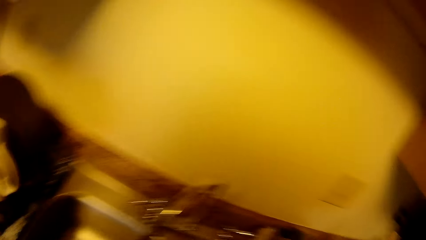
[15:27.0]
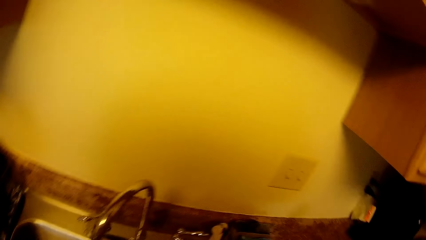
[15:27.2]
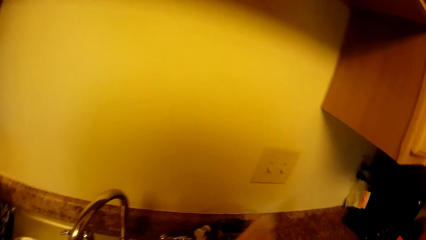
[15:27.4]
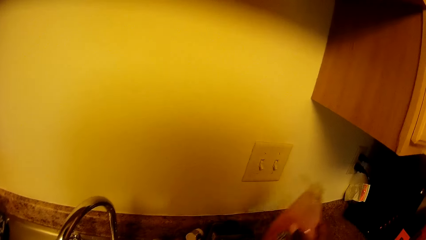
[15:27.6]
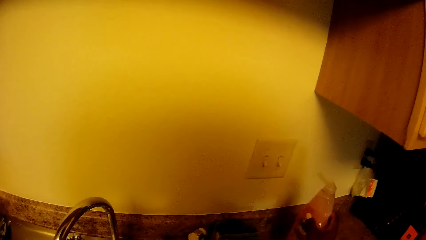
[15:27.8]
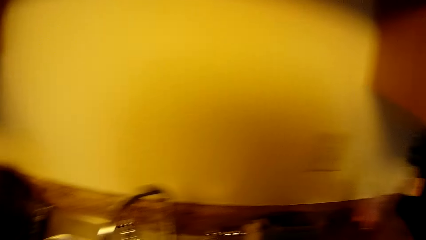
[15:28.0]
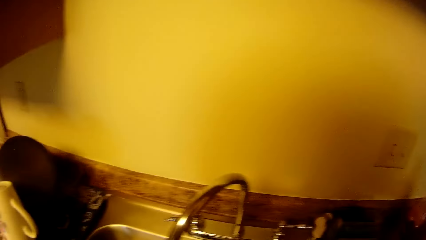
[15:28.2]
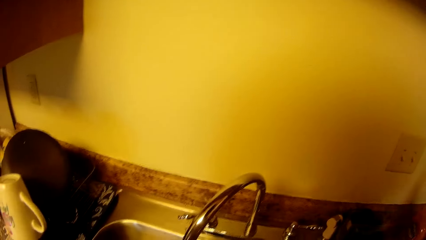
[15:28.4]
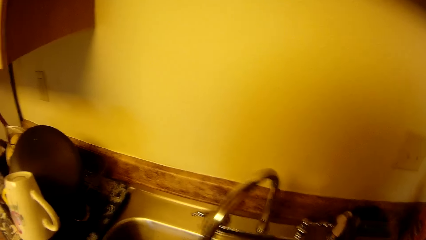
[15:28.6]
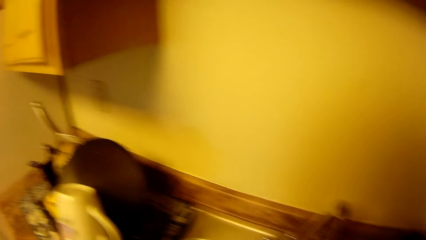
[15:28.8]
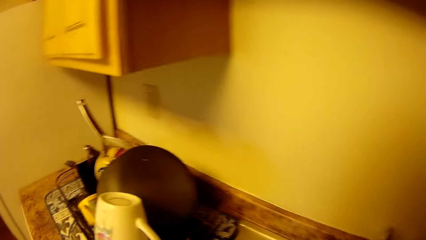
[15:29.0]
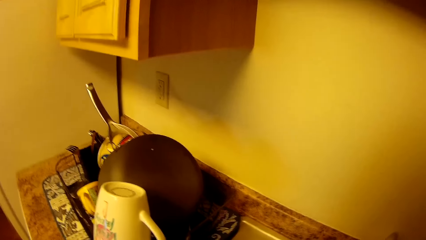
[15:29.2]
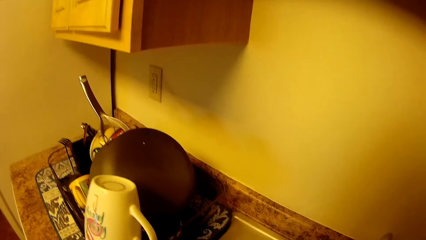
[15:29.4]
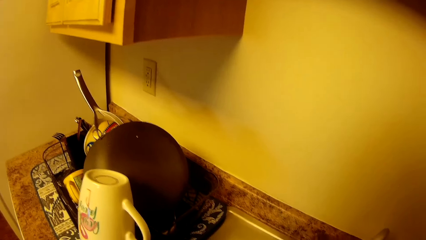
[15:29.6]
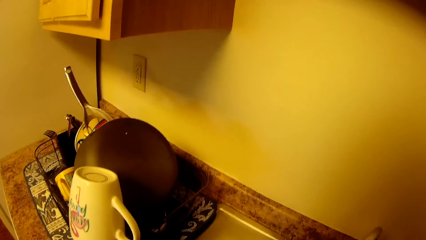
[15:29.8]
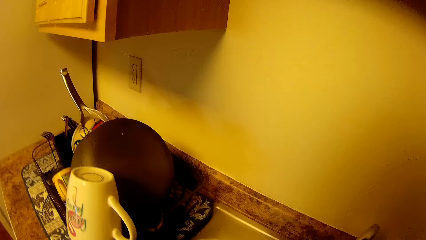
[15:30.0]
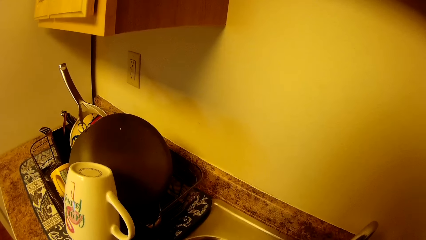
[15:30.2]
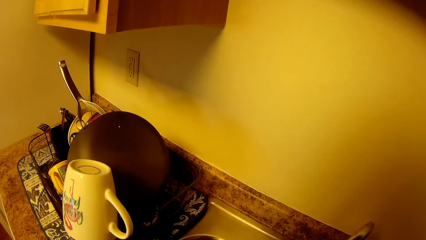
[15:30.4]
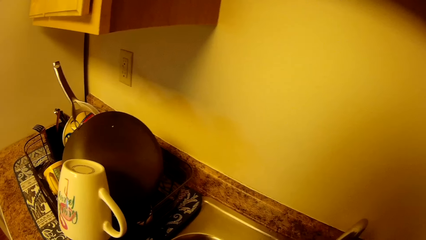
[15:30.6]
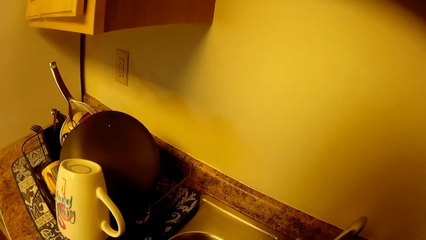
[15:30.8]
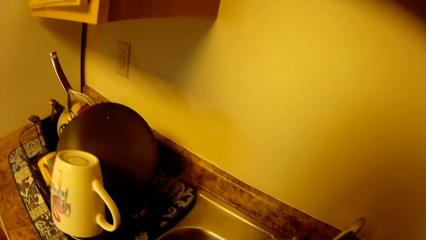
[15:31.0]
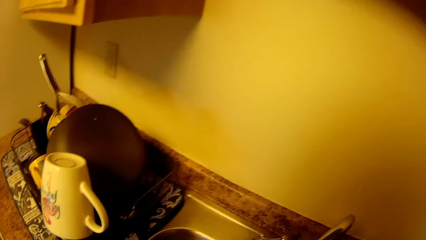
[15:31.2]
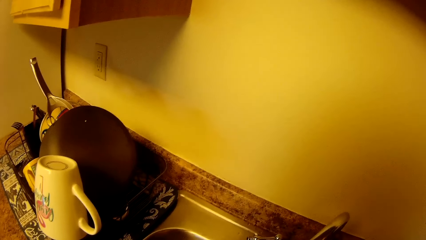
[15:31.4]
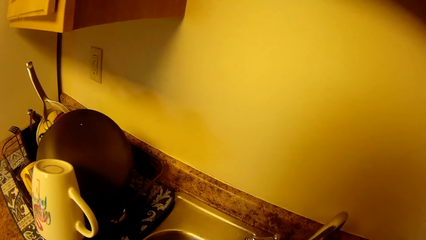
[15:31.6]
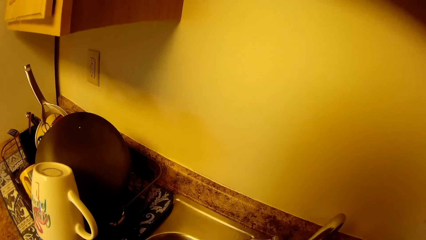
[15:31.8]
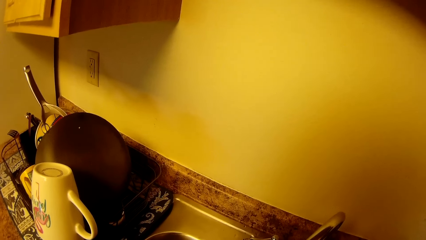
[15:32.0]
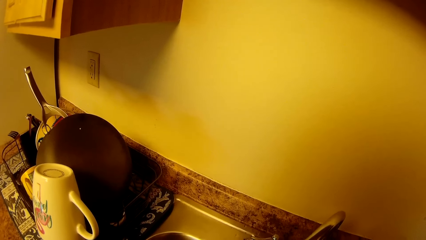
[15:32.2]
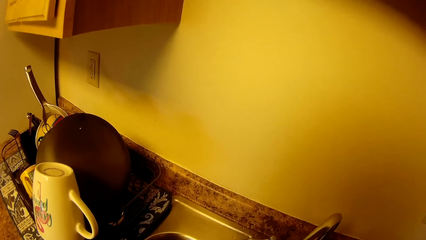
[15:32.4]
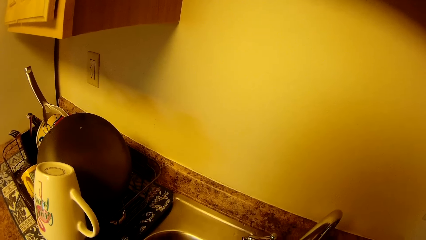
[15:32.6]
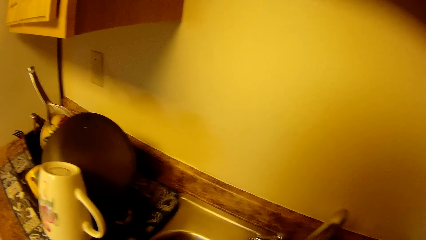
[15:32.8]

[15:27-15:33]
The camera wearer looks around the kitchen. They drop a bottle of soap on a countertop in the kitchen.

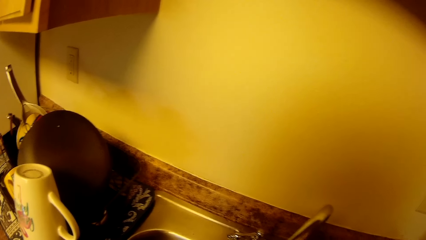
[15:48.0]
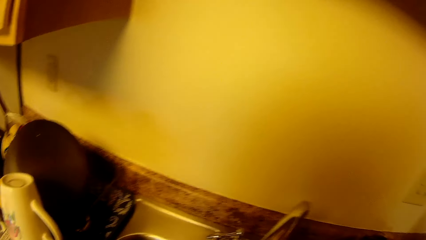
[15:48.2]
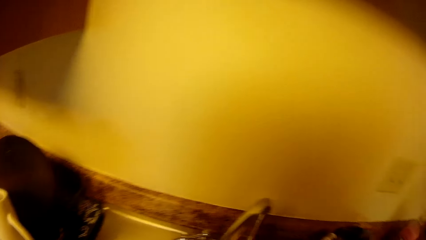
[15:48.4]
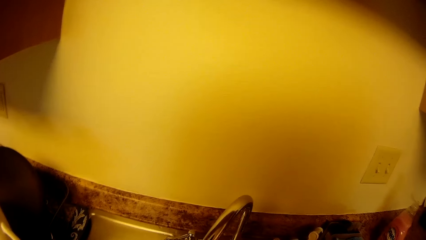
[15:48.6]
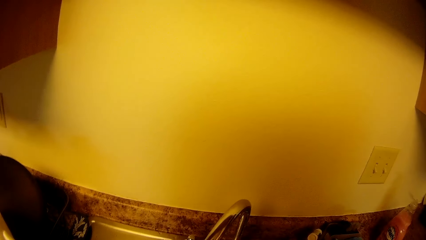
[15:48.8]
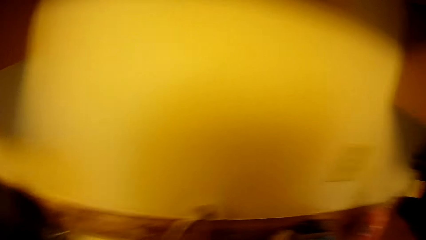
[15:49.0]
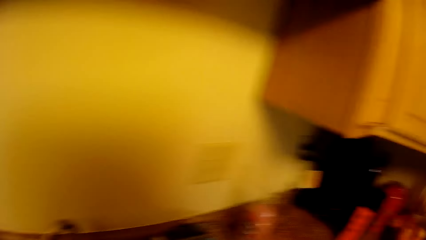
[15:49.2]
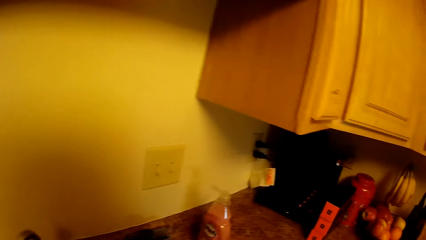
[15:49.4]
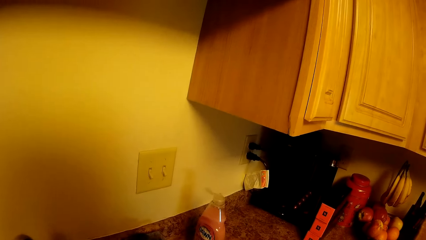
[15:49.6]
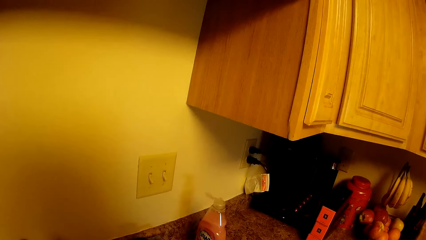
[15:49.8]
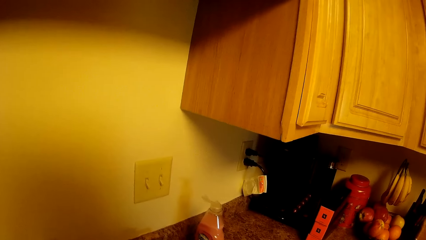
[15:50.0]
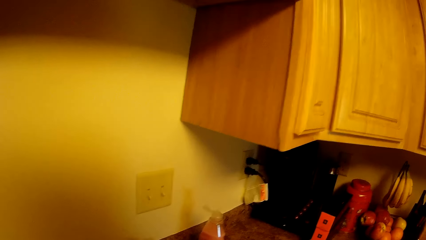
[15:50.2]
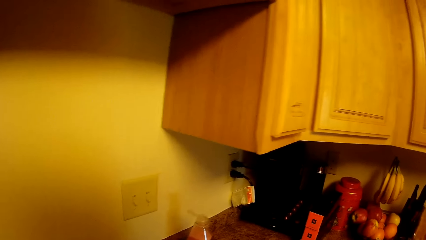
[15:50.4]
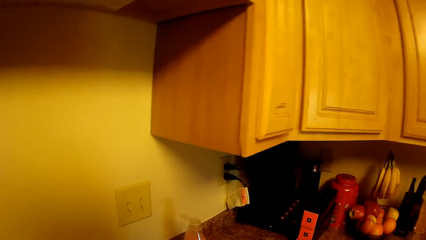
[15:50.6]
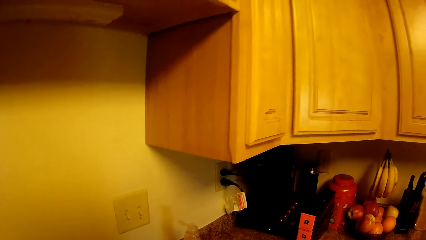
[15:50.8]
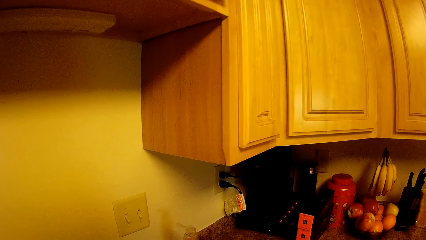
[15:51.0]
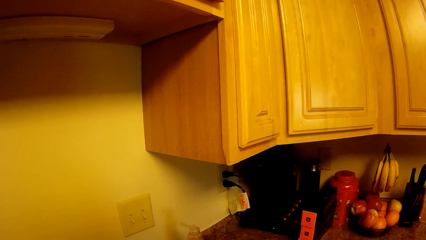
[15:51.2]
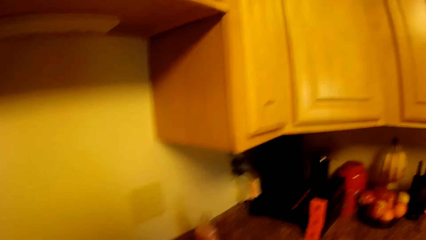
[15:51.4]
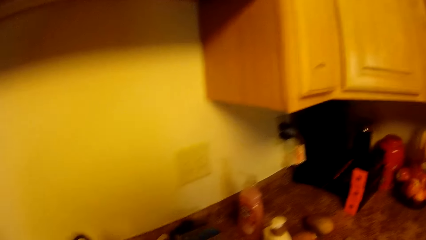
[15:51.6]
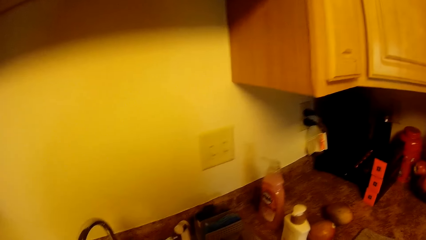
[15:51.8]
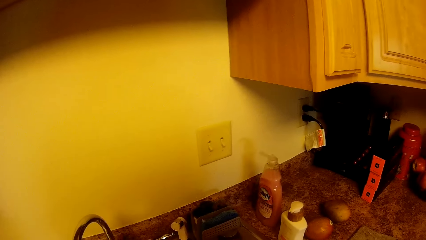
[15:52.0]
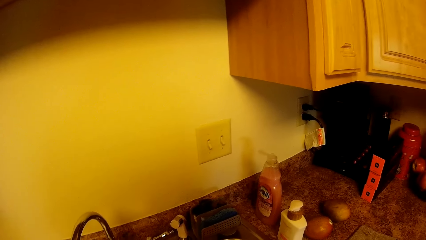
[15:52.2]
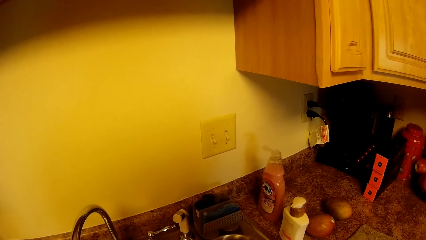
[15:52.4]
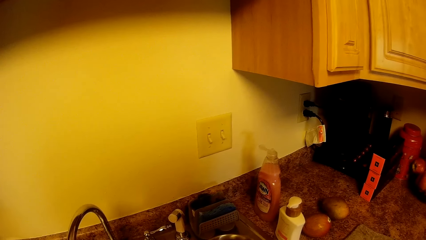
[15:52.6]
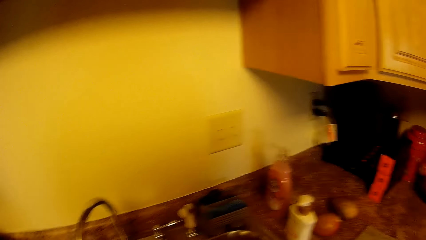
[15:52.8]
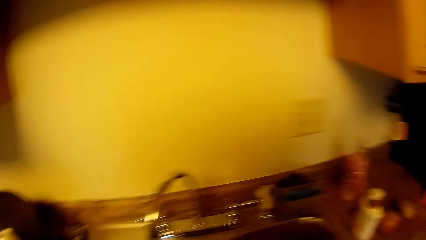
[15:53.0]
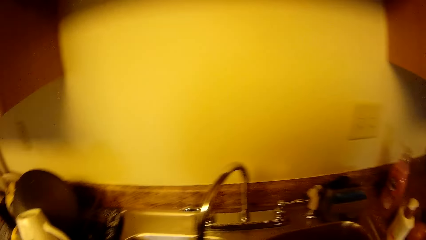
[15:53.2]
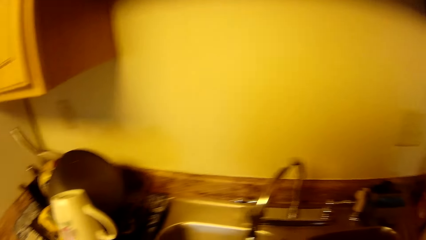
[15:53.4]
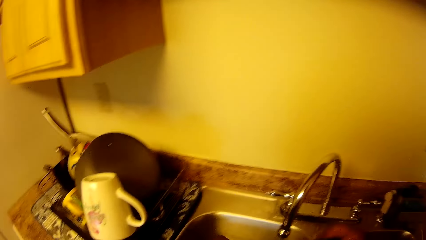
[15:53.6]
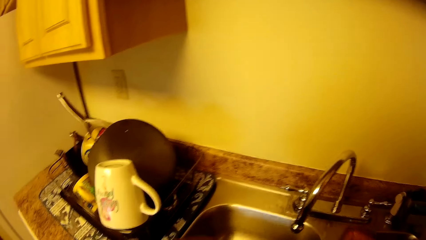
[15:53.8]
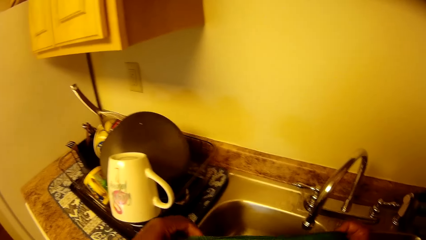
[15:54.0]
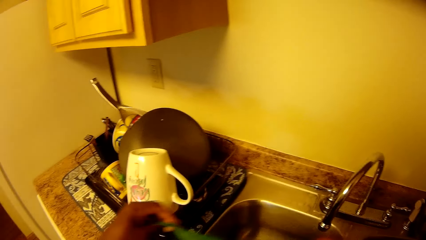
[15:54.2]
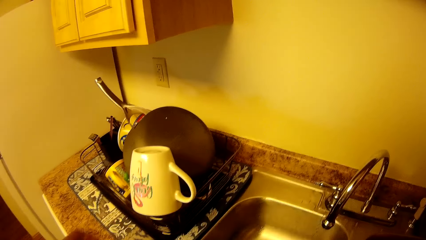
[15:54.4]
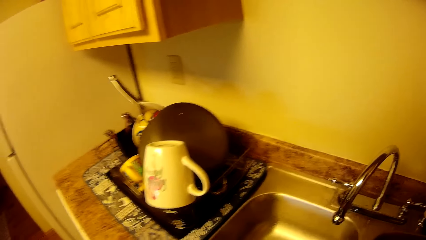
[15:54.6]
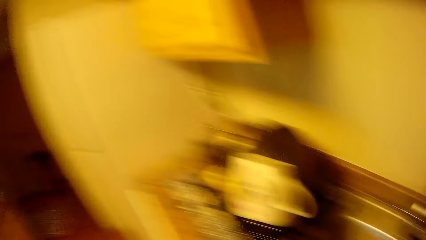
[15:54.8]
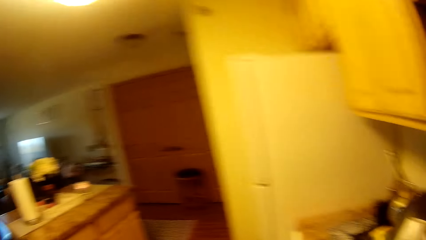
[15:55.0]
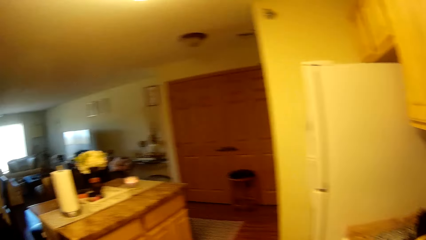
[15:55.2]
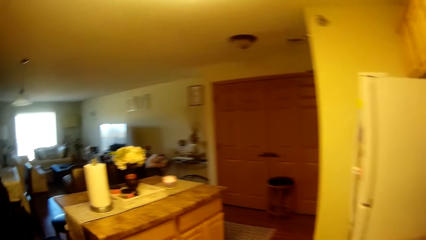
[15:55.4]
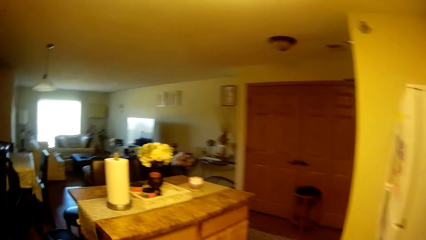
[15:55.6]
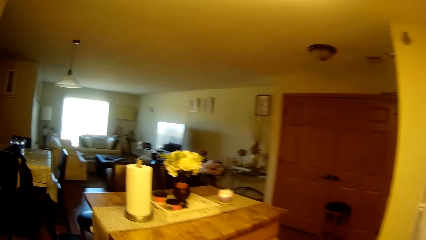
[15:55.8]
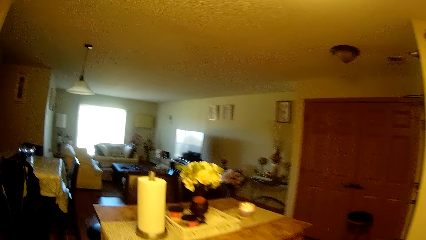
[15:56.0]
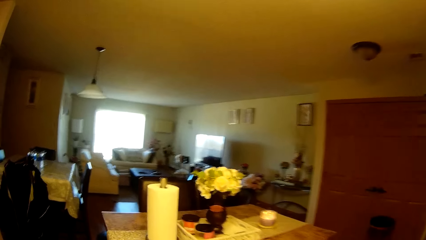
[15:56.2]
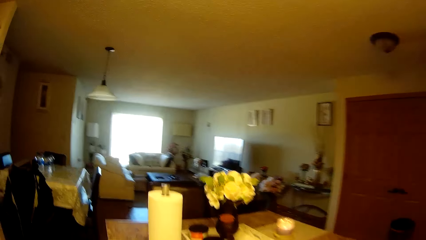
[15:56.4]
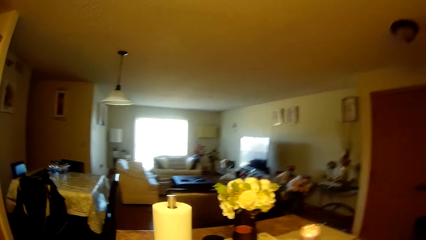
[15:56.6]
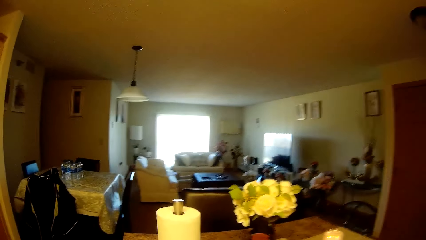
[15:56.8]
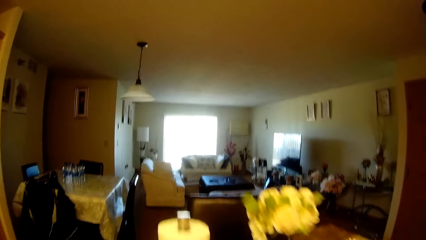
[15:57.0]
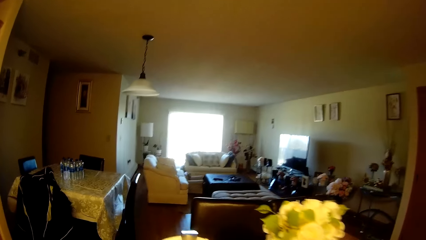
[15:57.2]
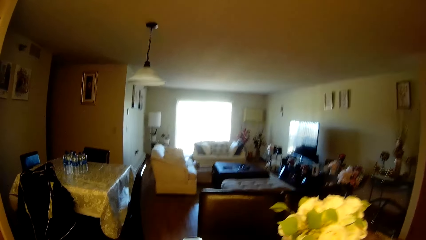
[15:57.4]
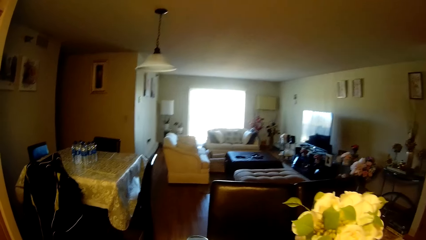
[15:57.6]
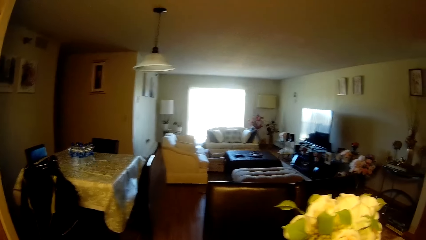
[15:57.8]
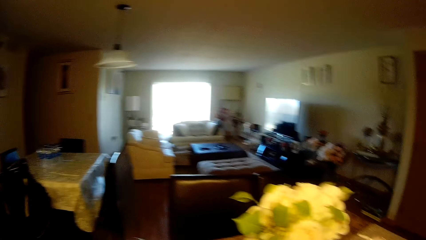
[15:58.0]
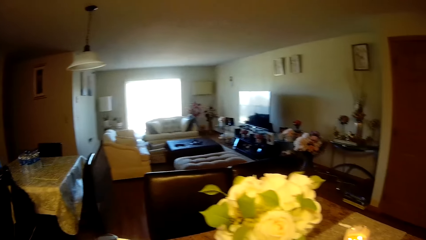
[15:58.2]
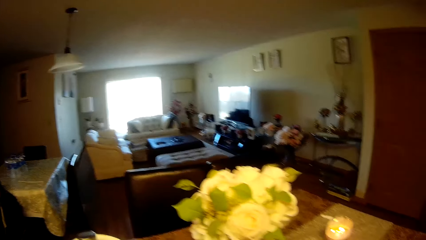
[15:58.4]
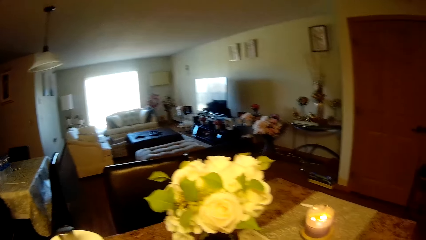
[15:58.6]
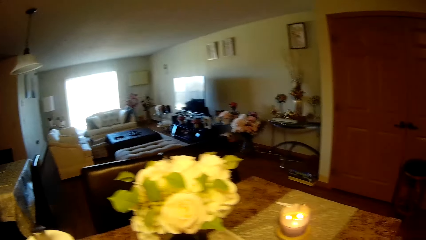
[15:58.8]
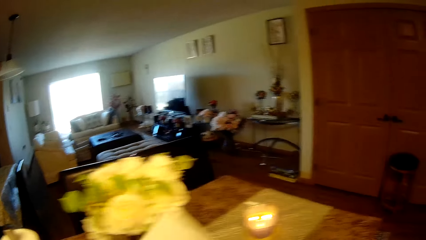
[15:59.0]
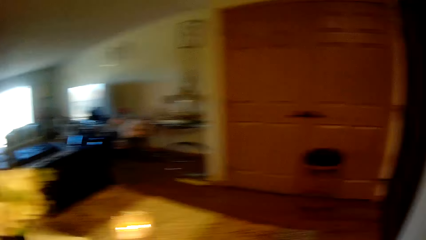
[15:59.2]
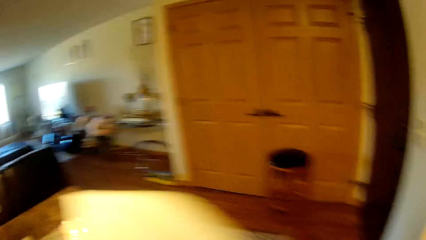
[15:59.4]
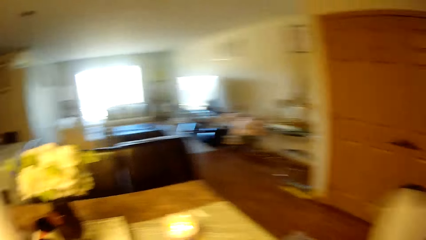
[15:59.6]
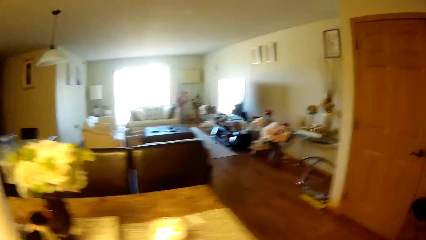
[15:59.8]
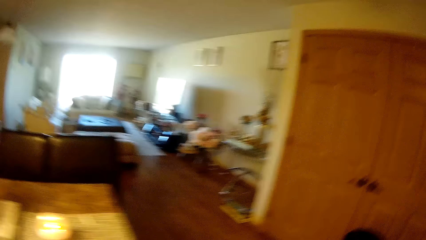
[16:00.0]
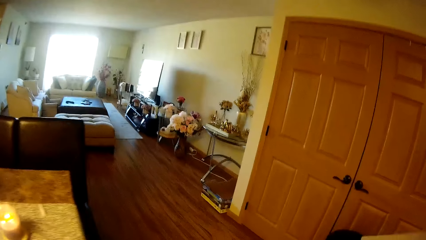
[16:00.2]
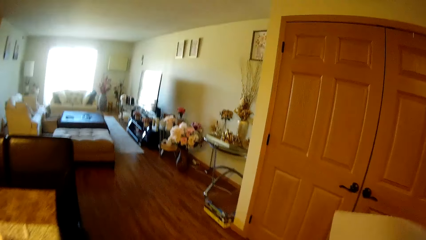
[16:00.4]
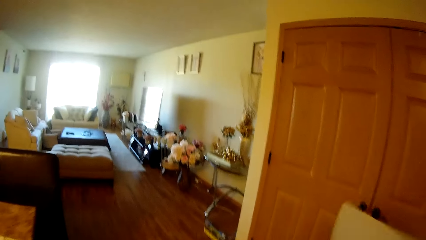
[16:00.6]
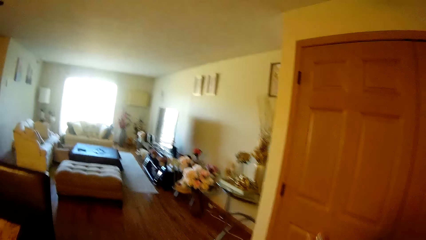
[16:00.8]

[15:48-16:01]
The camera wearer turns off the tap on the sink in the kitchen with her right hand. She looks around the kitchen. She holds the rag with both hands. She moves her left hand. She walks around the room. She holds a paper towel or tissue paper with both hands. She raises the tissue paper. She moves to the room in the apartment.
